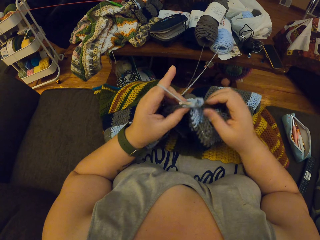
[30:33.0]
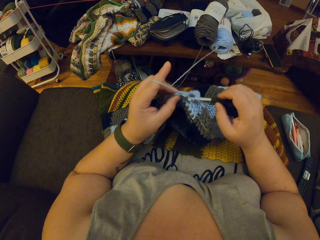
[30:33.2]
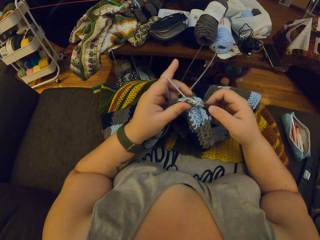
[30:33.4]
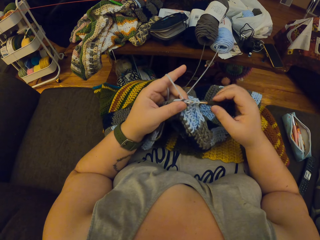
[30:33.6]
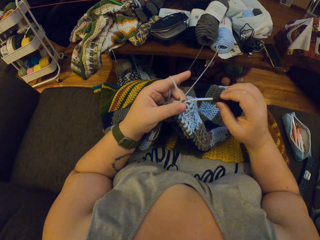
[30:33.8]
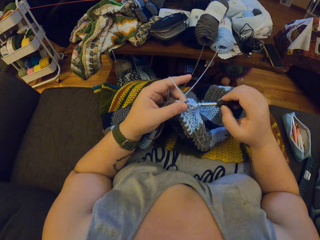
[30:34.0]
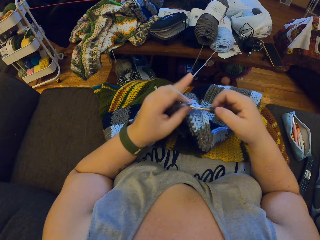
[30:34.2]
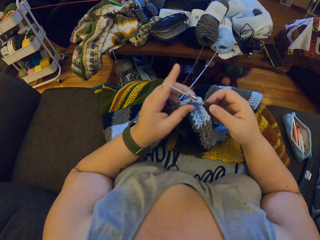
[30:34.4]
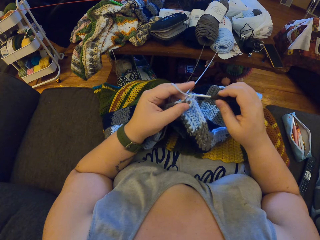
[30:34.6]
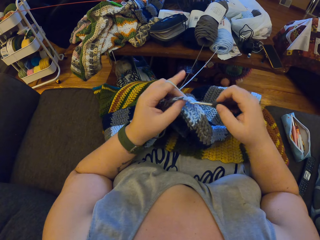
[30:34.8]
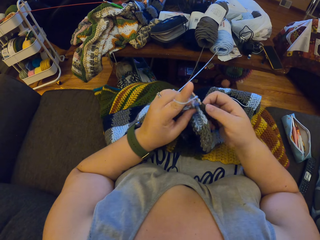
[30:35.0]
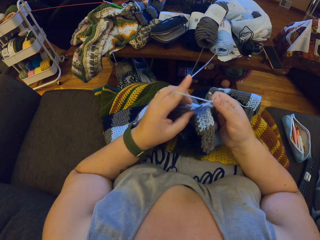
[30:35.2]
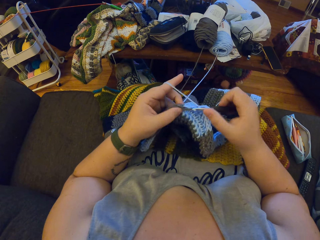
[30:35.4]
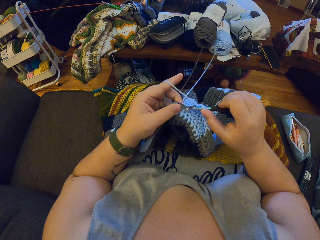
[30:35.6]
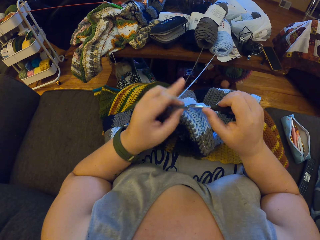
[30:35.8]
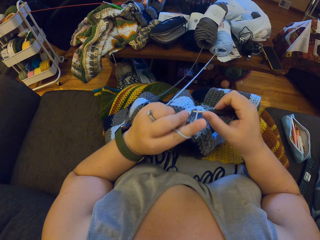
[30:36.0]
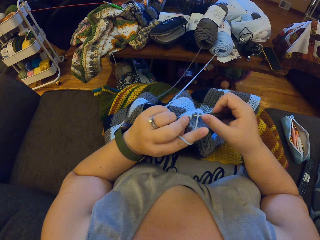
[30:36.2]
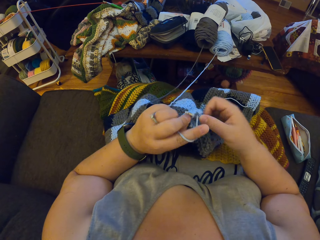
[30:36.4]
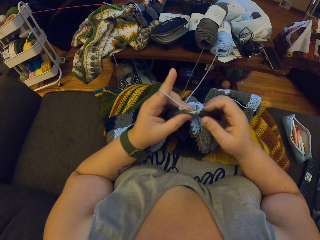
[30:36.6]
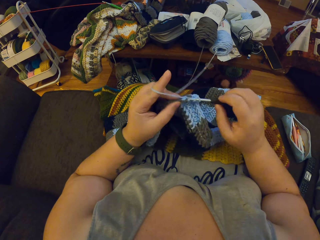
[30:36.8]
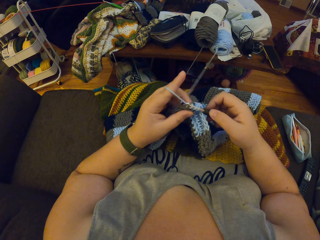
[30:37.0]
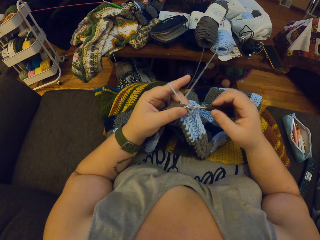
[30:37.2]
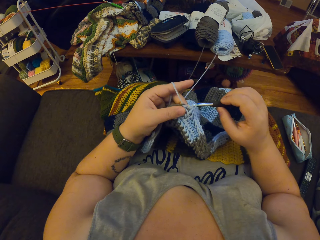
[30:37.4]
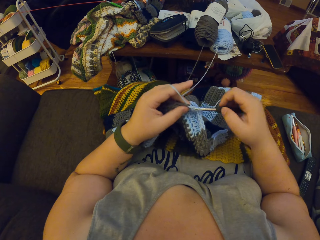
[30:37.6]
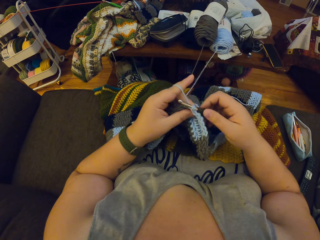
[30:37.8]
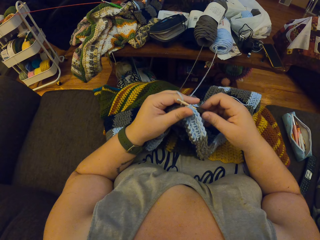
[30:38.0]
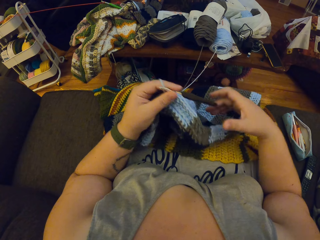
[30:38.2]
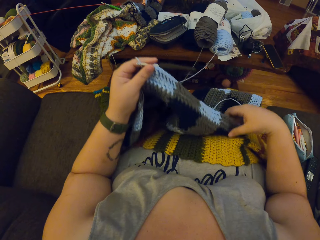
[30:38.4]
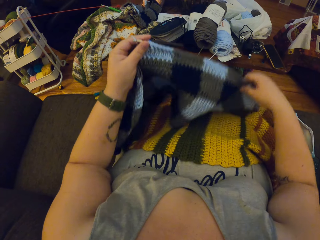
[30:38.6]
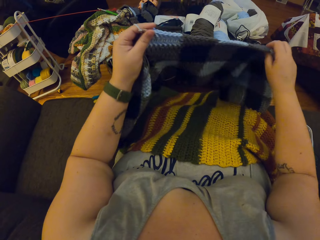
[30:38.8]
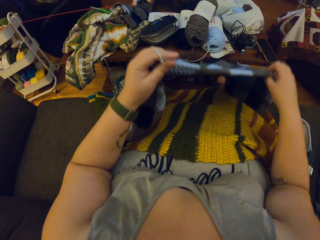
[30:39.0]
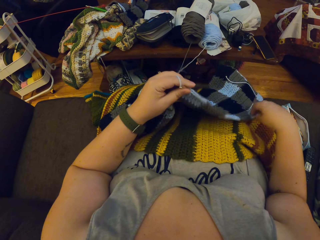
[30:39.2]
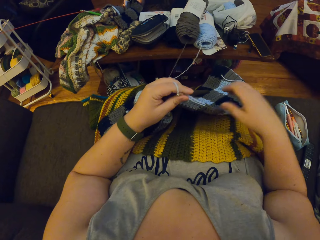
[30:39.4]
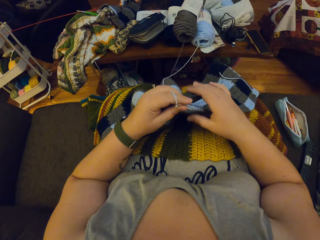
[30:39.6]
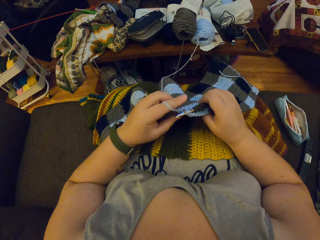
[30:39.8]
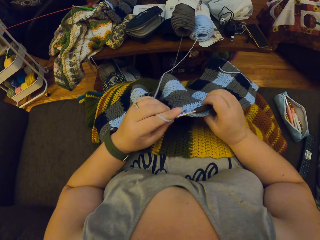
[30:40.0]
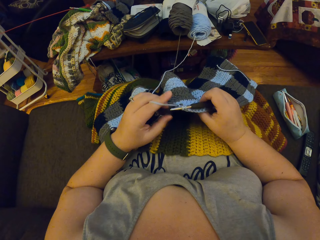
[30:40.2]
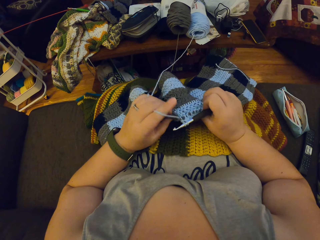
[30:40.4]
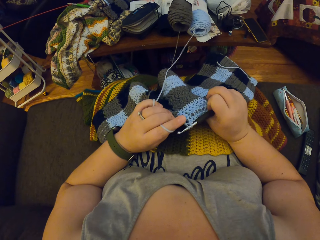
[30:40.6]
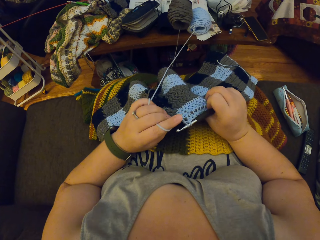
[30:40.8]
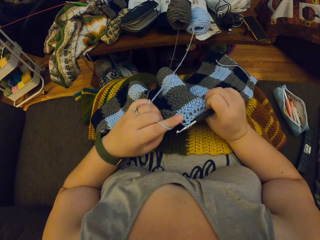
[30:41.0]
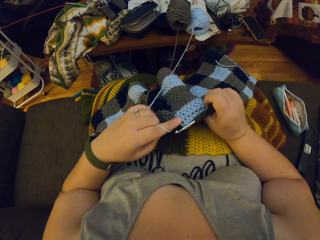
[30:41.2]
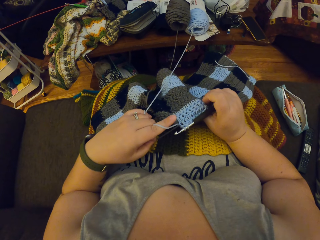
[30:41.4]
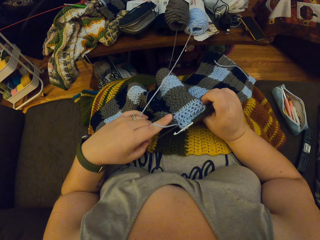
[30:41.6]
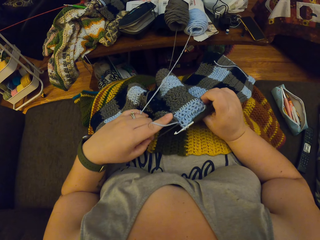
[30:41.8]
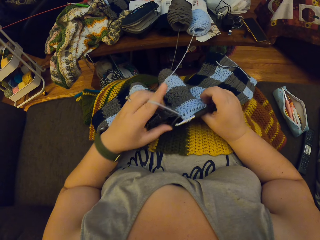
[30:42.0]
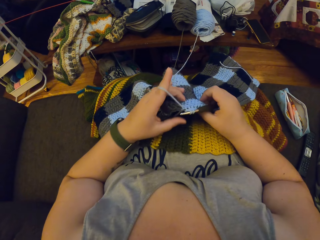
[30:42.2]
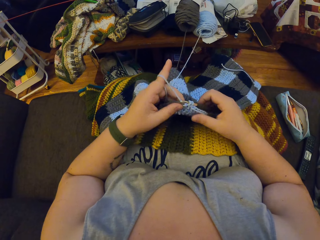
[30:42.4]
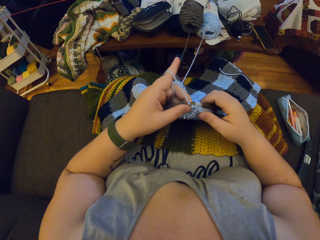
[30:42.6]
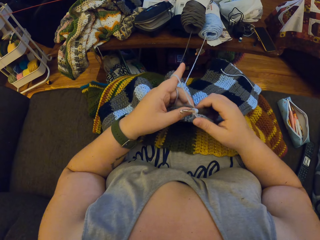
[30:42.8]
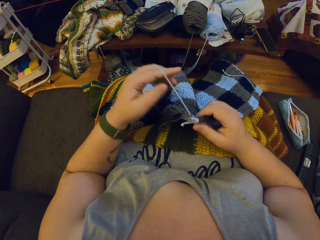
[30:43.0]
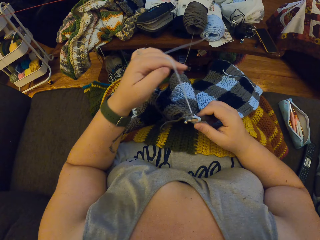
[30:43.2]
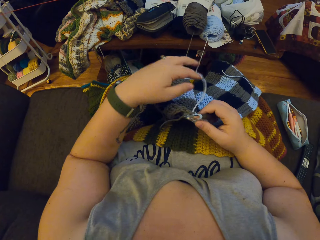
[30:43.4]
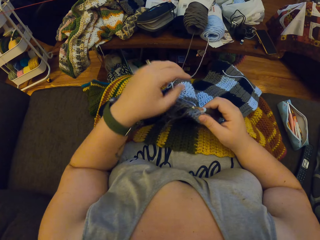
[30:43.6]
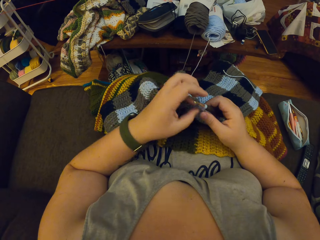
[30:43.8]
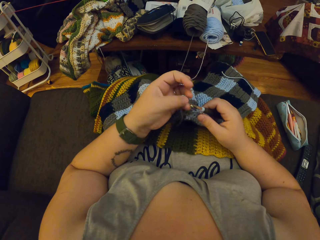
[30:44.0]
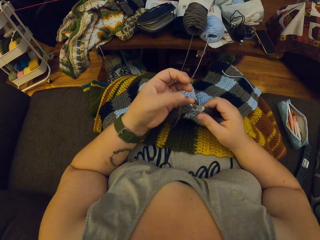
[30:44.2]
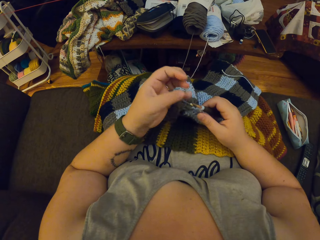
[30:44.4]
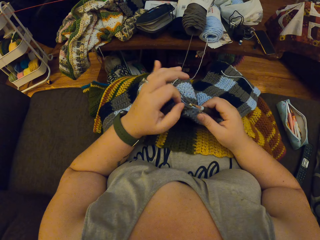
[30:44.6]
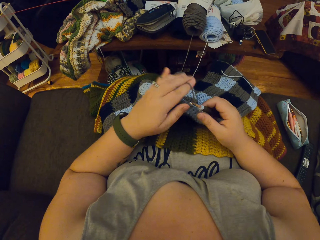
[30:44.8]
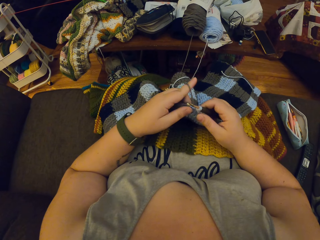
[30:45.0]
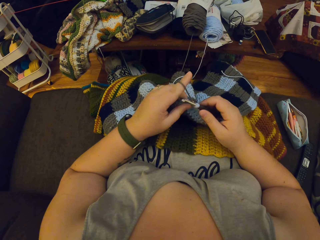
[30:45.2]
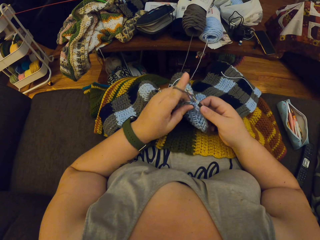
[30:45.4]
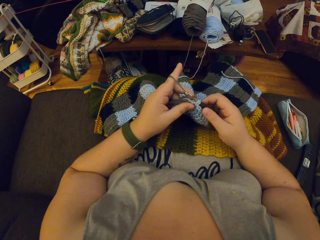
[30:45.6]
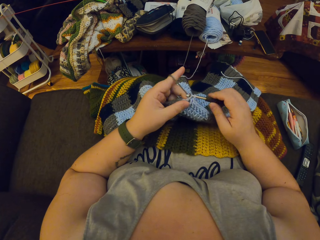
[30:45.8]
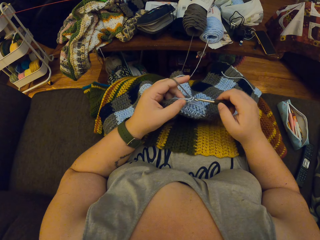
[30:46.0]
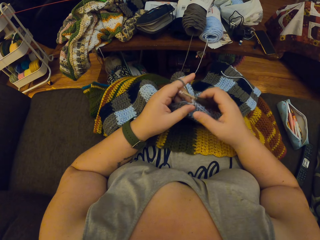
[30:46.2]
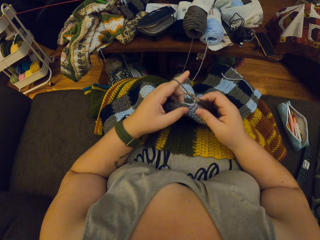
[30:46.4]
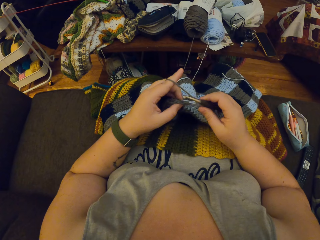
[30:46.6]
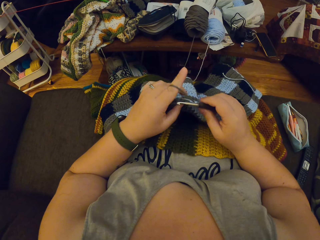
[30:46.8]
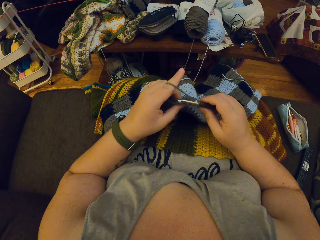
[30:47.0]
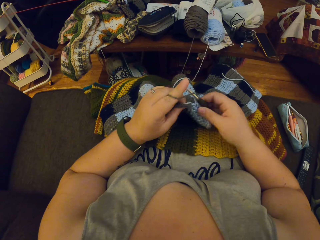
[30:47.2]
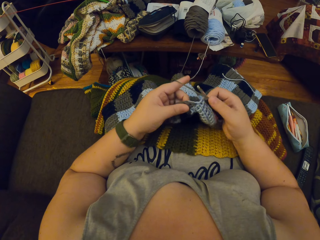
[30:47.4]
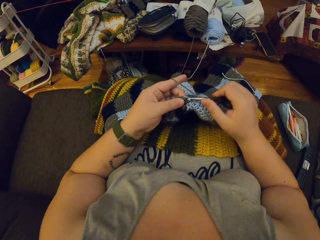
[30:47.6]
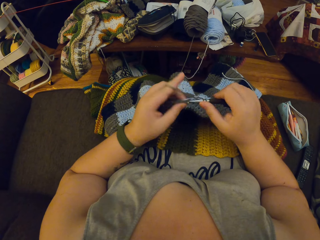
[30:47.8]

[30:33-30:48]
The camera wearer adjusts the crochet with her right hand. She adjusts the fabric closer and holds the woven fabric. She untwirls the blue yarn from her left hand. She twirls the black yarn round her left hand. She crochets with the black yarn. She holds the knitting crochet.

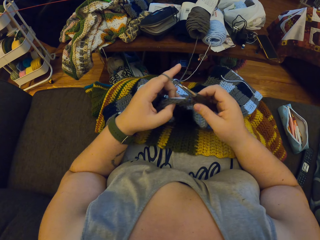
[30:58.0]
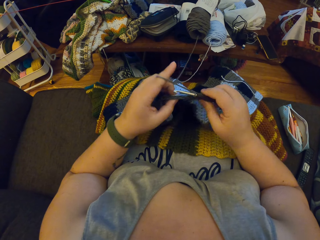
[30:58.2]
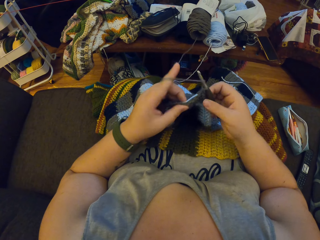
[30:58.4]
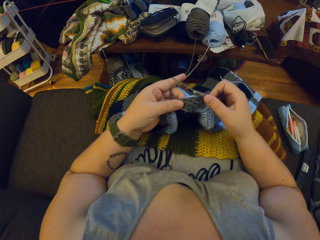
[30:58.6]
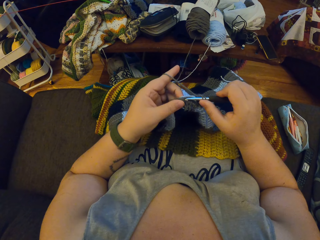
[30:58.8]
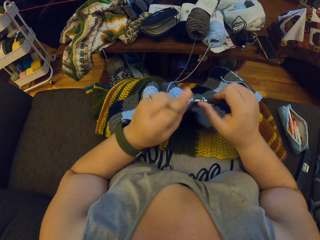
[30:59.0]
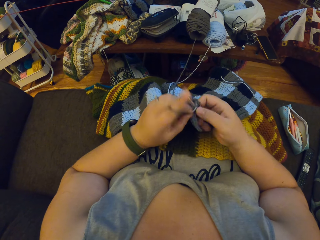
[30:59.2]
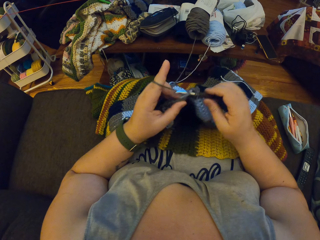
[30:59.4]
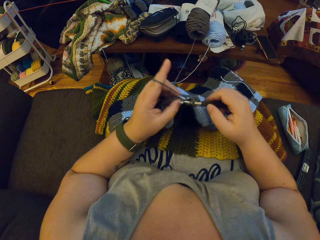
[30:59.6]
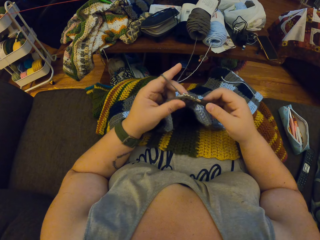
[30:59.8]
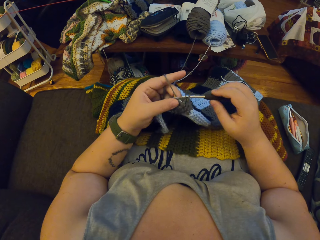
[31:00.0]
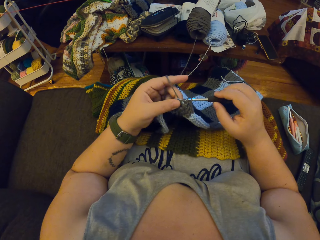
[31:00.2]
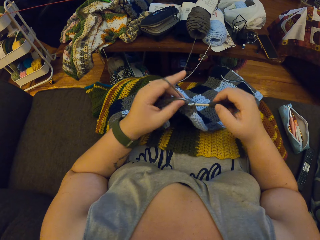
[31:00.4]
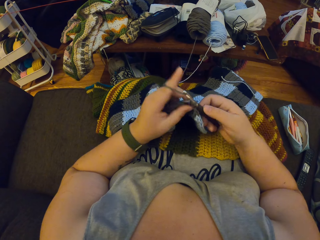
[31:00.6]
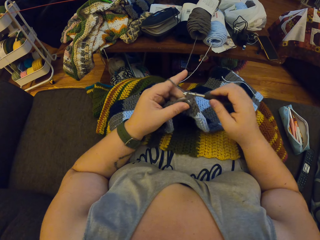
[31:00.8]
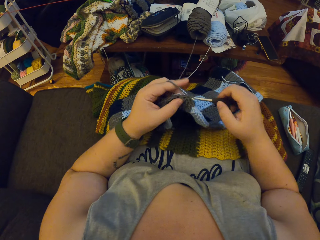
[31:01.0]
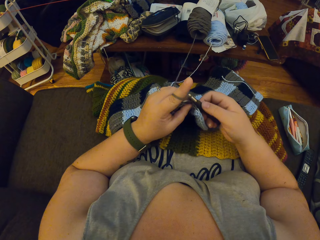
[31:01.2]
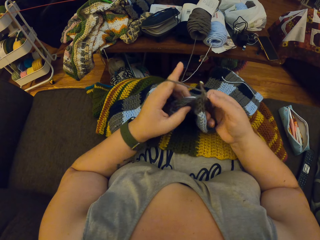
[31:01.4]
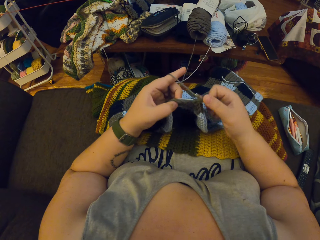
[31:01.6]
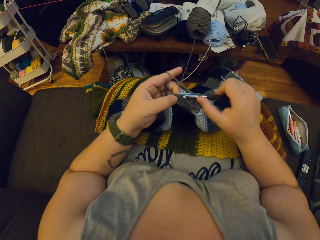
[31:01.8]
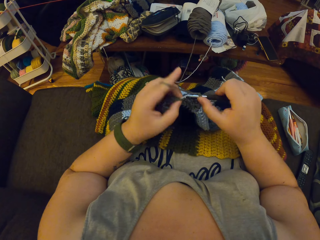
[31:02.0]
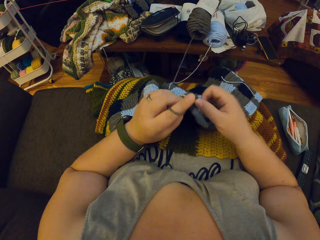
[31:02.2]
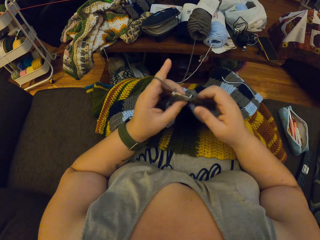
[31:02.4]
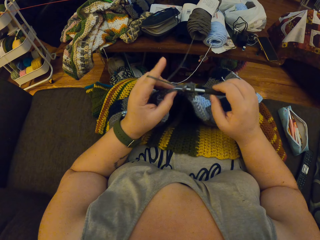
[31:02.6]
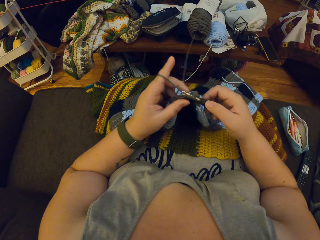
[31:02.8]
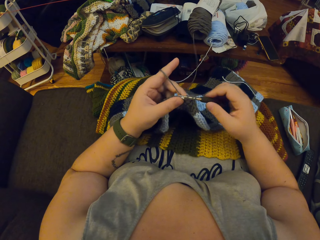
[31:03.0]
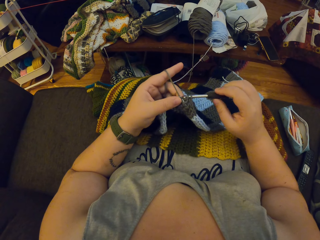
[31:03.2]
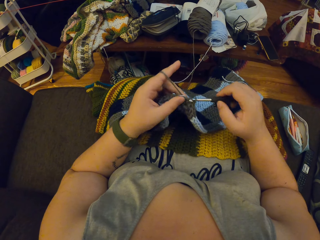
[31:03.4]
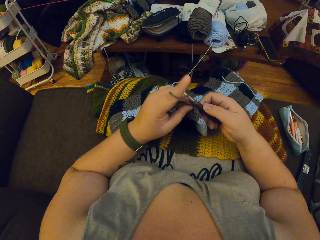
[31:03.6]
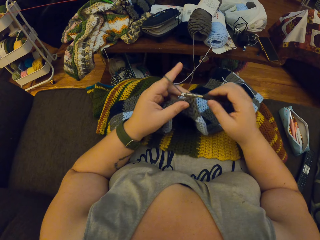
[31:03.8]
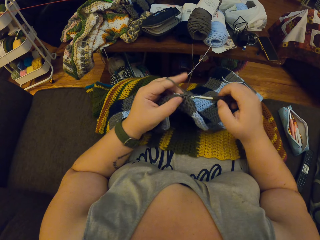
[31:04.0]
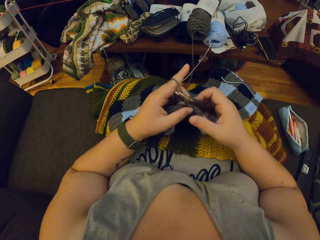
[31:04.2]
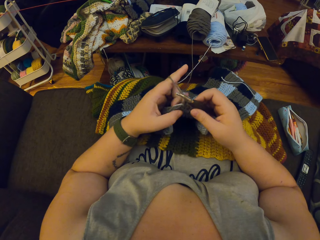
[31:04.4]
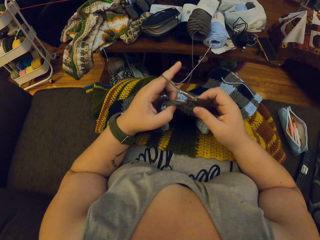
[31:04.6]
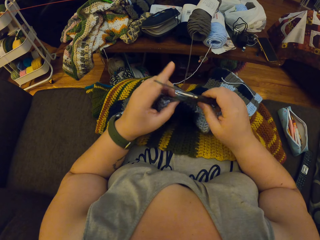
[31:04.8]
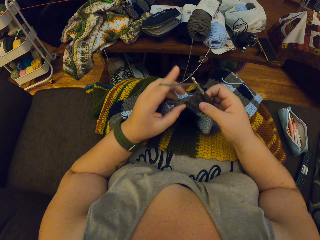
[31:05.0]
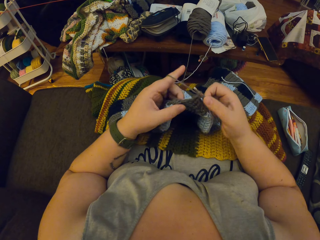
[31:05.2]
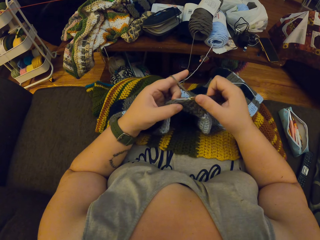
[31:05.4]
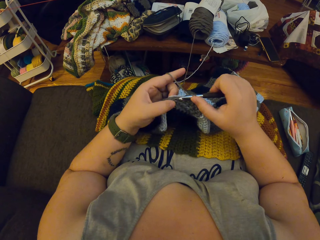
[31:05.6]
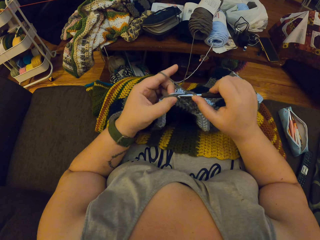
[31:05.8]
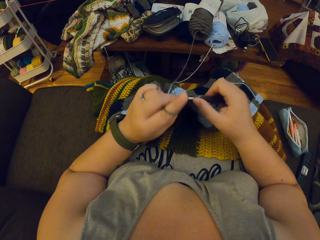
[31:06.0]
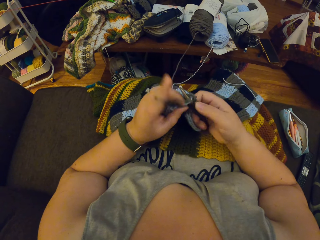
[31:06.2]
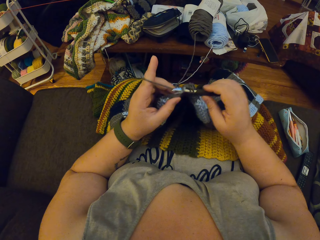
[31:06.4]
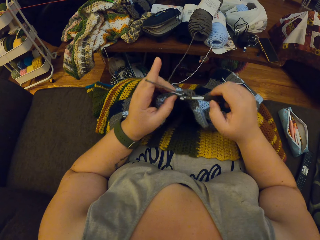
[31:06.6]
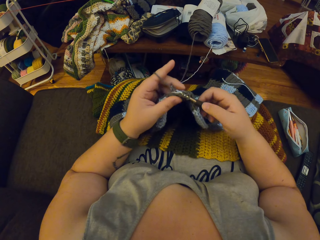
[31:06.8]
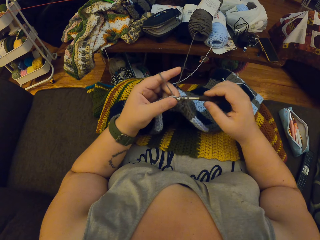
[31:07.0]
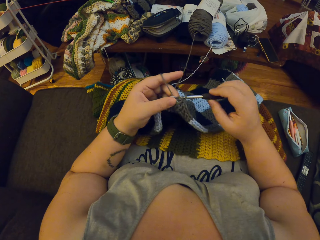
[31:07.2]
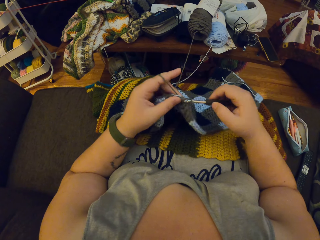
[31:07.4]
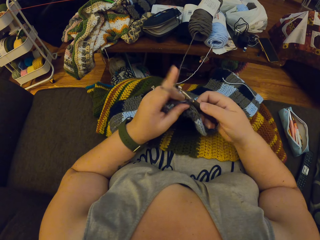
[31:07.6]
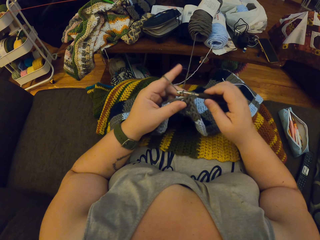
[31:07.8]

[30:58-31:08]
The camera wearer stretches the woven fabric.
